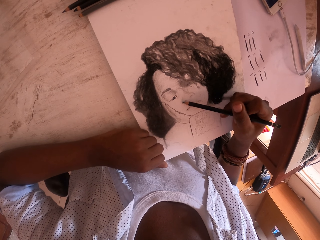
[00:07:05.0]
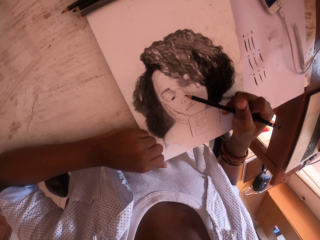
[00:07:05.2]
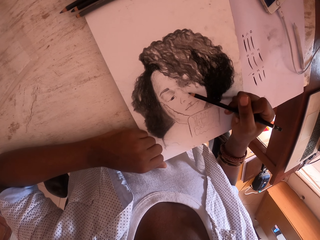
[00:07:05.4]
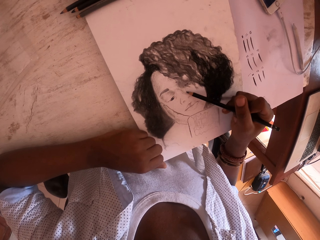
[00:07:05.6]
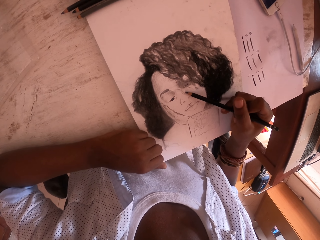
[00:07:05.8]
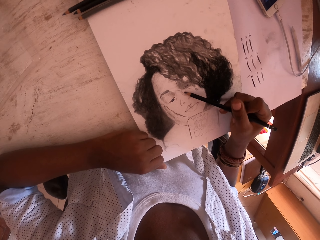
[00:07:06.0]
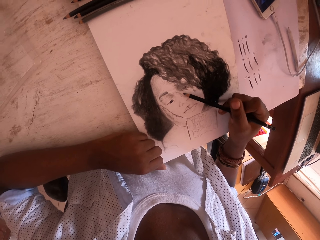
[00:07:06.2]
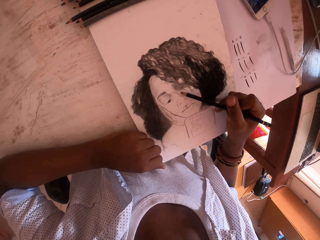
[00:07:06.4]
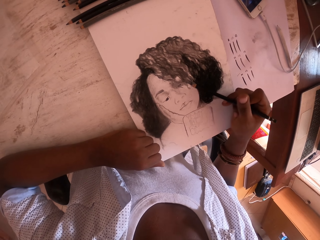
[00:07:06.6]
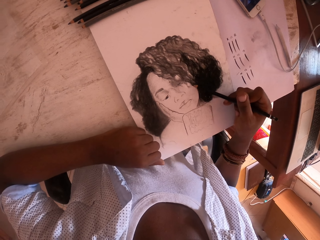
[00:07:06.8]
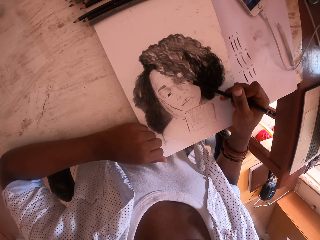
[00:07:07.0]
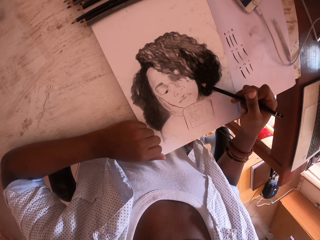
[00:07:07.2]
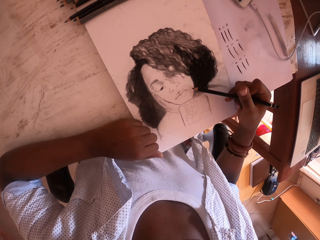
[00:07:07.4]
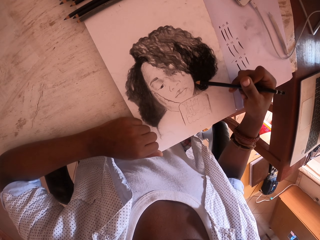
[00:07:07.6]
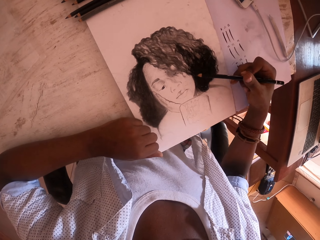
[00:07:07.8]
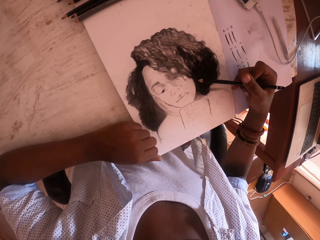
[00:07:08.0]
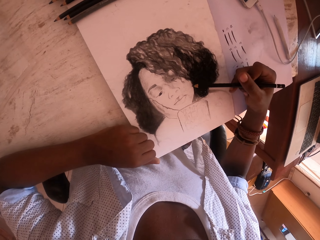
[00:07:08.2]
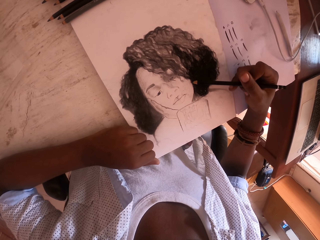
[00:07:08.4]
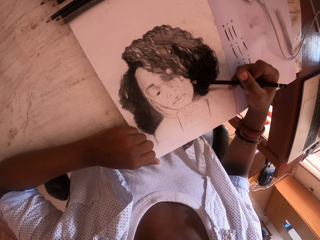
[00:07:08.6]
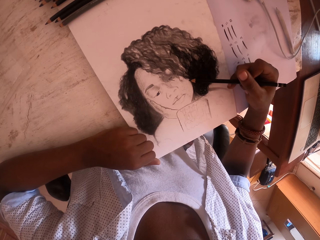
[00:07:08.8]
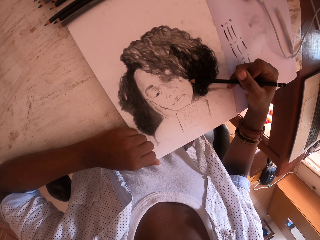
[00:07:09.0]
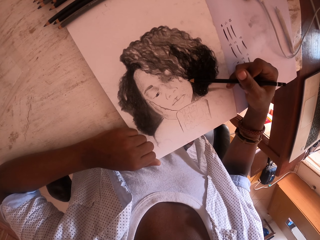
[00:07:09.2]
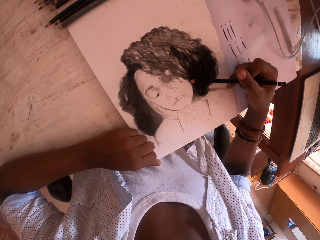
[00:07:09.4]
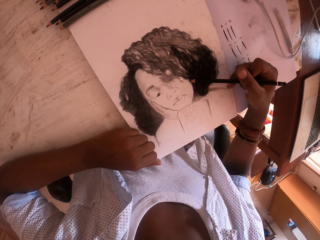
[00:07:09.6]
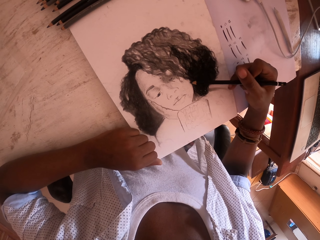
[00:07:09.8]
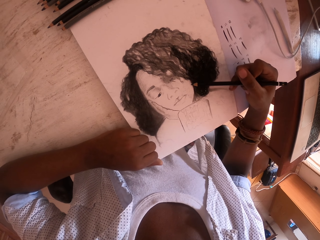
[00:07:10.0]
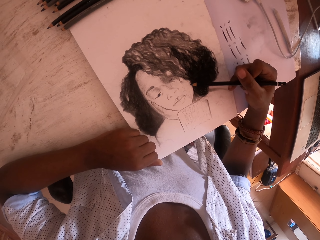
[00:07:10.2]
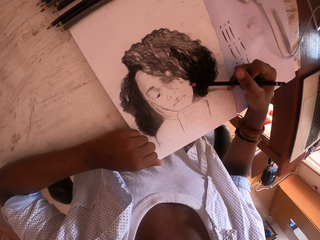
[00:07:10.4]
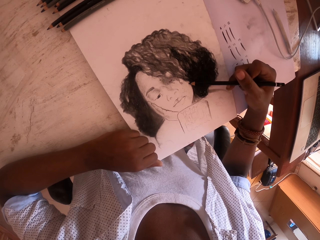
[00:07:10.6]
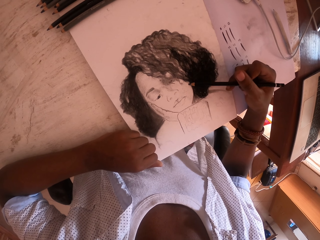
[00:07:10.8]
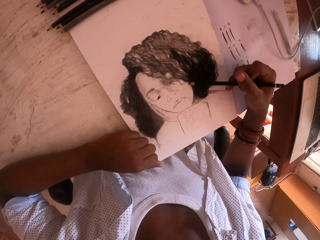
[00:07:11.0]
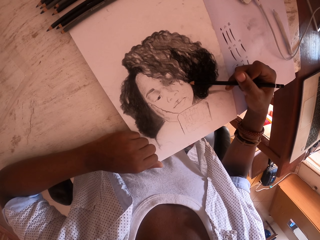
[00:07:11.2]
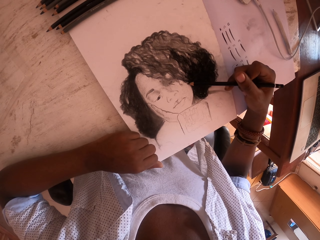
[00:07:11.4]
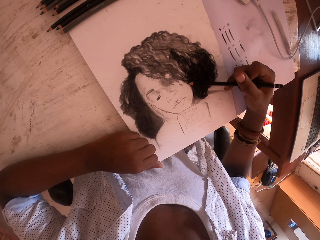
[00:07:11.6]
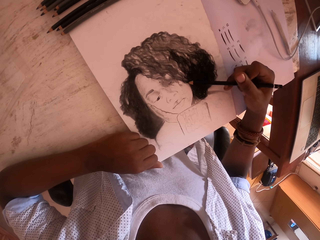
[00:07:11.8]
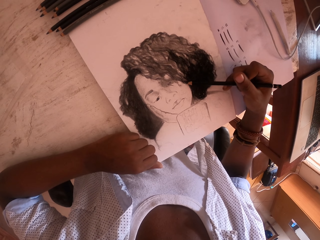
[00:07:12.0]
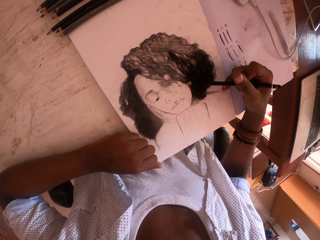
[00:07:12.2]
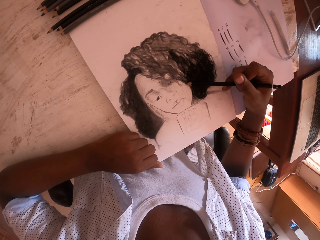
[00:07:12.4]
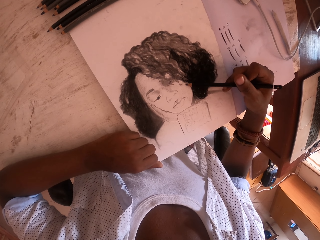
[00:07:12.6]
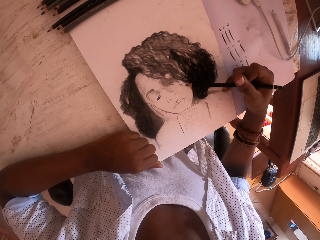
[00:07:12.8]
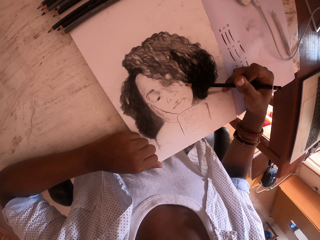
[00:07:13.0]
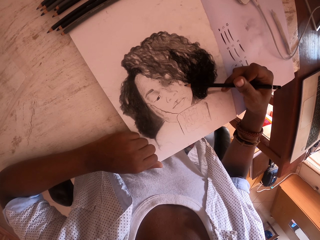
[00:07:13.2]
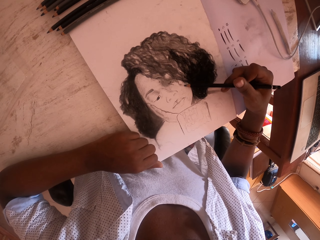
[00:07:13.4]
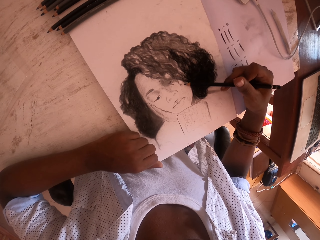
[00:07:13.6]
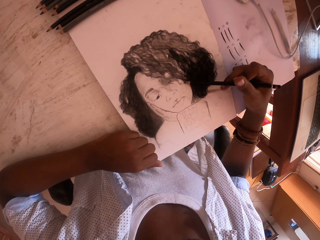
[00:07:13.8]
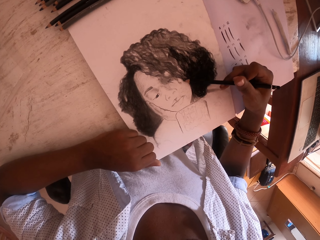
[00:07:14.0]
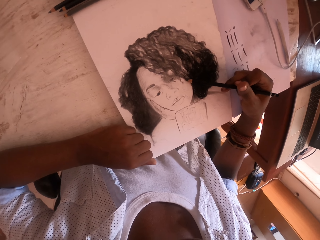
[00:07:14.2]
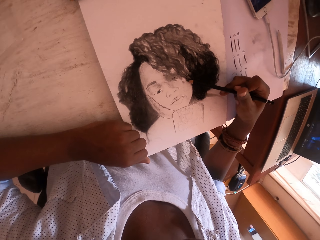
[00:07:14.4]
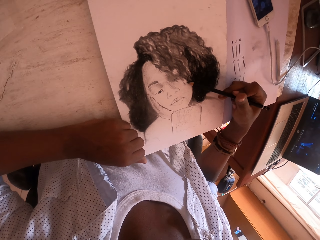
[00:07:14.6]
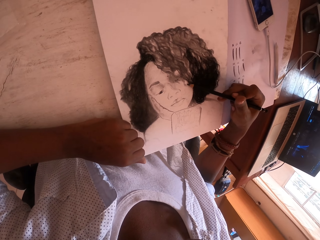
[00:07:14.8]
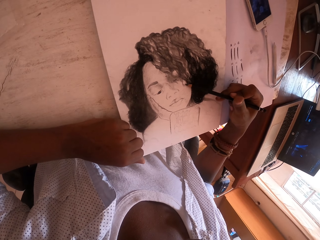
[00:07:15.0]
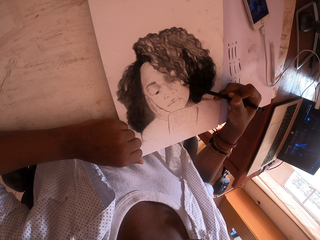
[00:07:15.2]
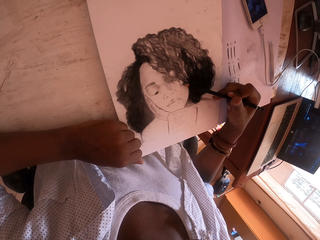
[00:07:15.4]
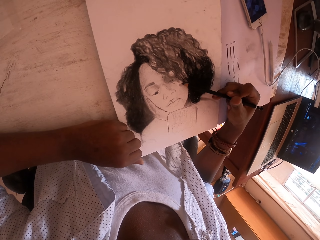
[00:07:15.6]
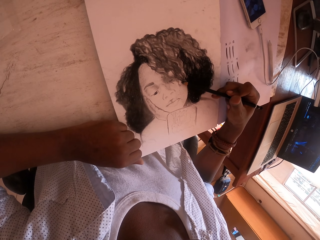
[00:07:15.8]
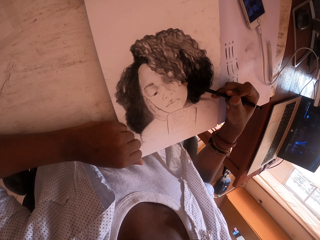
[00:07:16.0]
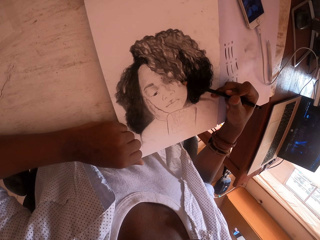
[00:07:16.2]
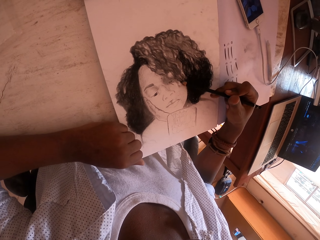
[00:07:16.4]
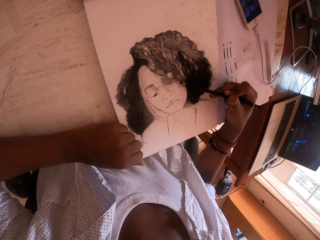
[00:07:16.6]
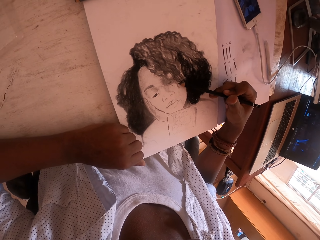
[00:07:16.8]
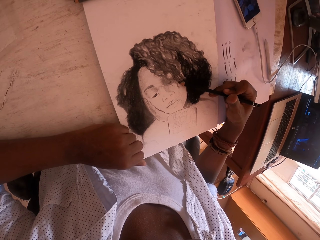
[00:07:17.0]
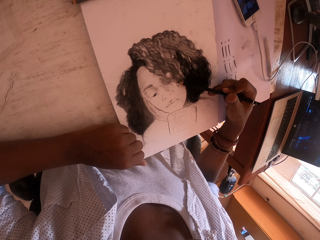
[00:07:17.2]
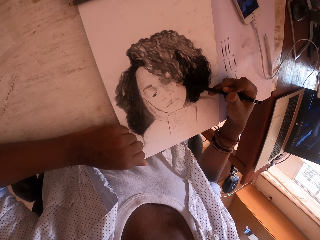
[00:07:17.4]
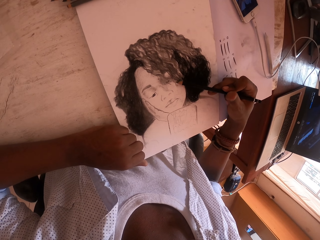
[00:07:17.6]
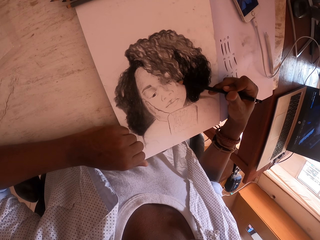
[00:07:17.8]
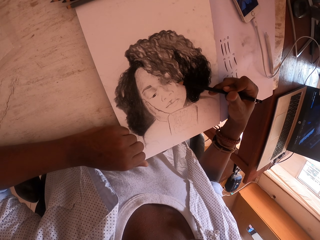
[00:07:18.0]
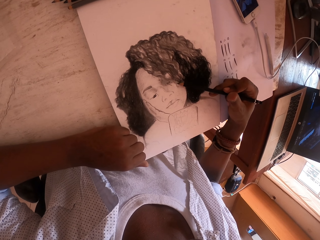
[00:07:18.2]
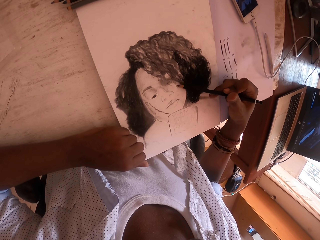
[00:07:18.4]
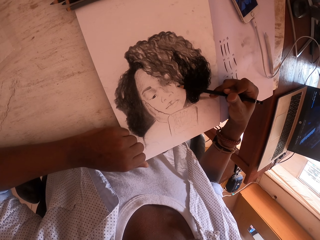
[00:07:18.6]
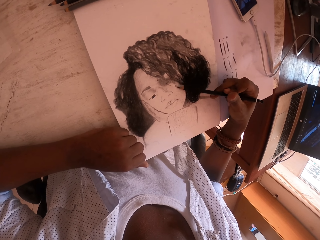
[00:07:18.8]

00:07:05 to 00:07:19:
The camera wearer moves his right hand. He puts his right hand on a drawing paper. He shades the drawing paper with an artist pencil. He looks around.

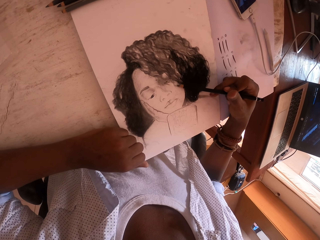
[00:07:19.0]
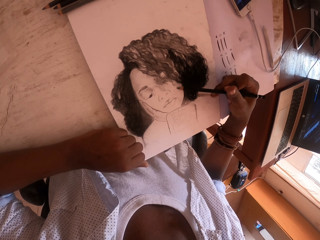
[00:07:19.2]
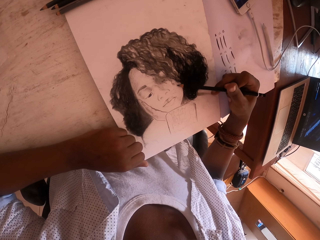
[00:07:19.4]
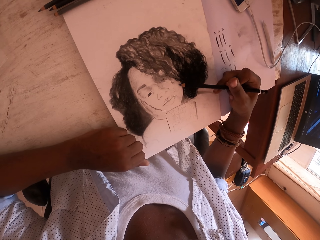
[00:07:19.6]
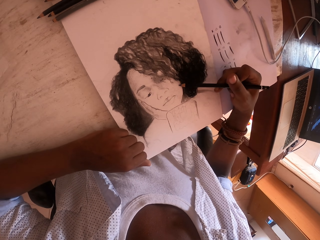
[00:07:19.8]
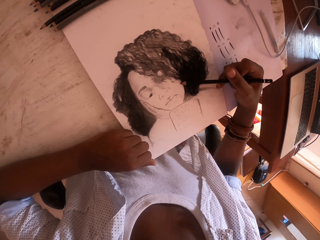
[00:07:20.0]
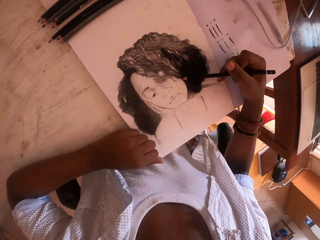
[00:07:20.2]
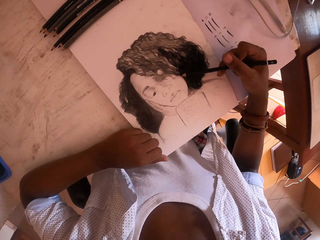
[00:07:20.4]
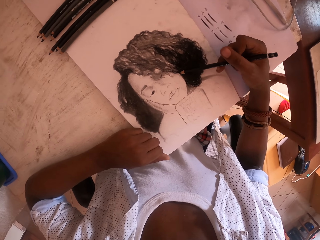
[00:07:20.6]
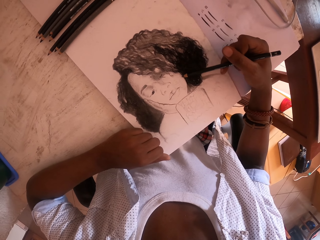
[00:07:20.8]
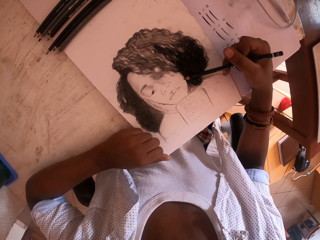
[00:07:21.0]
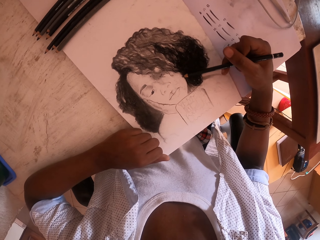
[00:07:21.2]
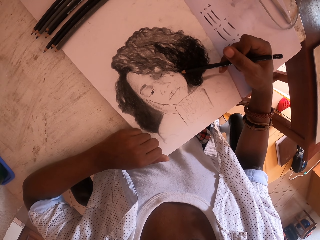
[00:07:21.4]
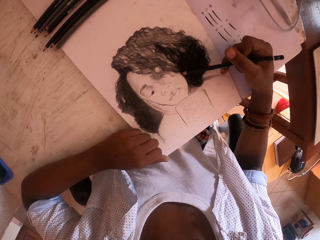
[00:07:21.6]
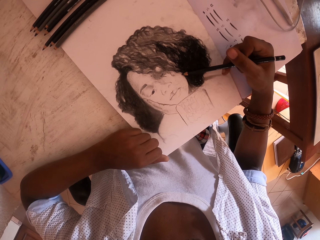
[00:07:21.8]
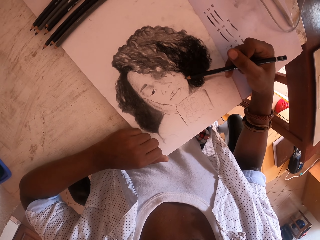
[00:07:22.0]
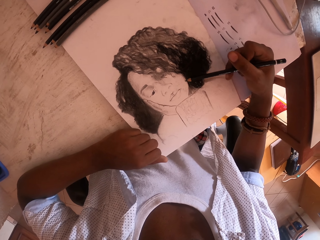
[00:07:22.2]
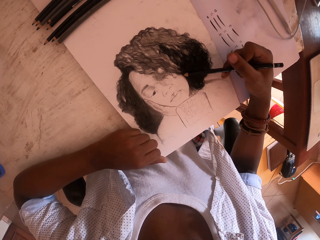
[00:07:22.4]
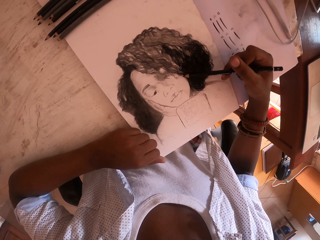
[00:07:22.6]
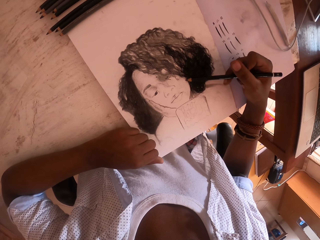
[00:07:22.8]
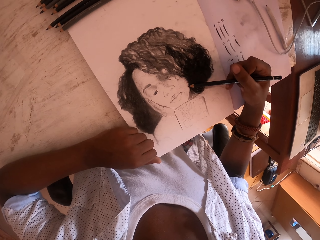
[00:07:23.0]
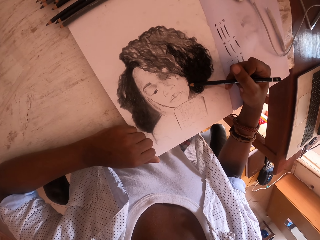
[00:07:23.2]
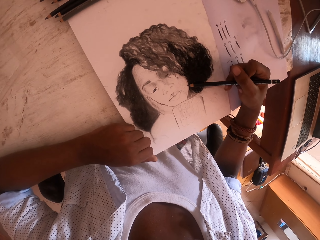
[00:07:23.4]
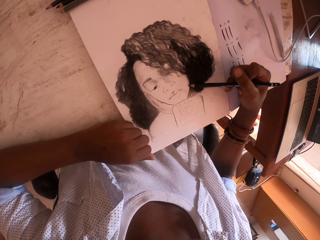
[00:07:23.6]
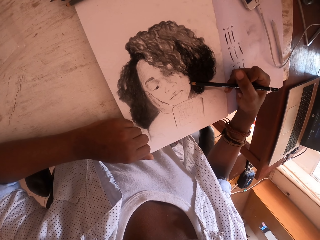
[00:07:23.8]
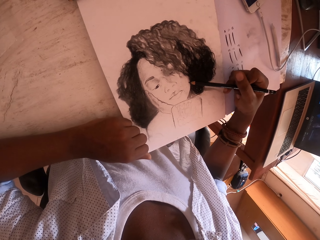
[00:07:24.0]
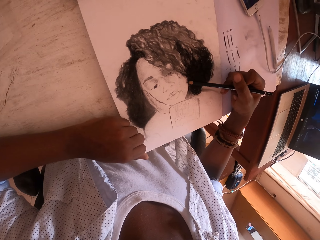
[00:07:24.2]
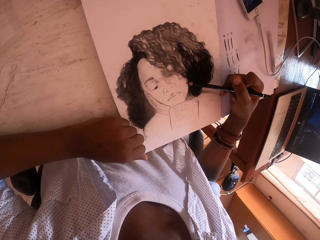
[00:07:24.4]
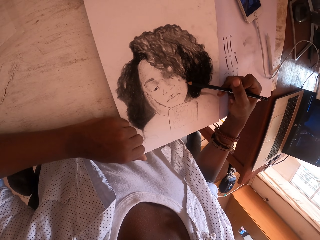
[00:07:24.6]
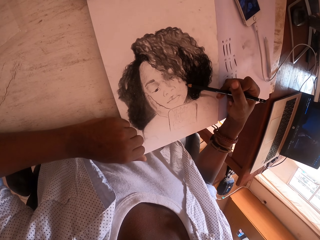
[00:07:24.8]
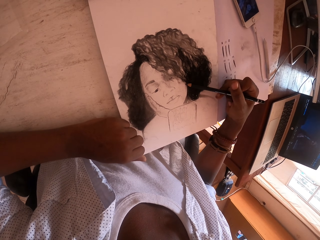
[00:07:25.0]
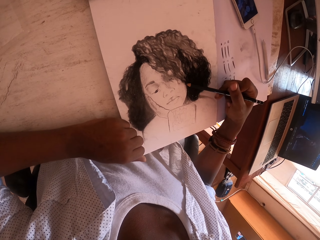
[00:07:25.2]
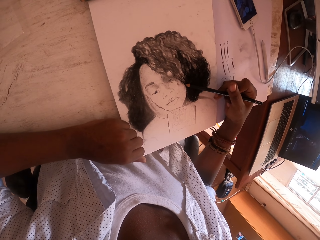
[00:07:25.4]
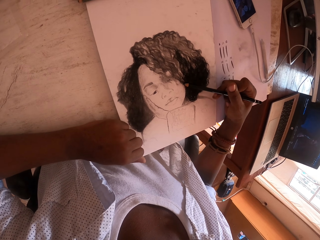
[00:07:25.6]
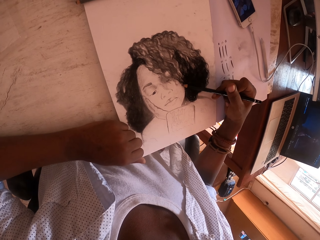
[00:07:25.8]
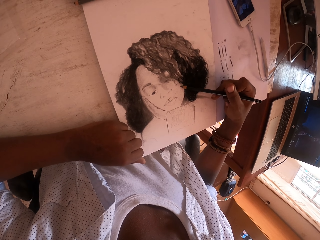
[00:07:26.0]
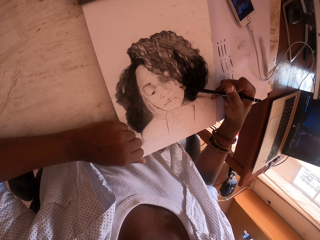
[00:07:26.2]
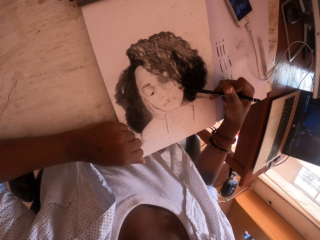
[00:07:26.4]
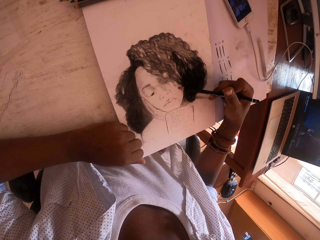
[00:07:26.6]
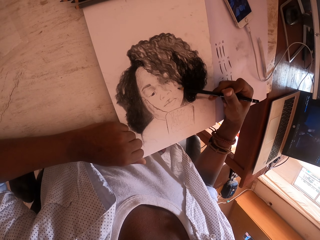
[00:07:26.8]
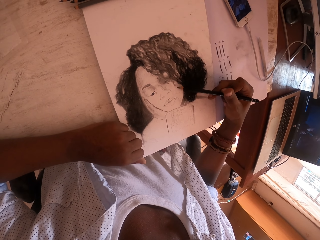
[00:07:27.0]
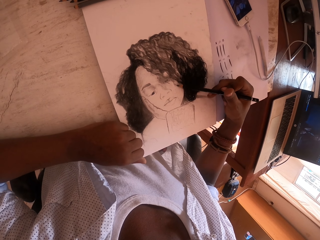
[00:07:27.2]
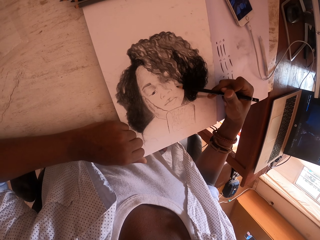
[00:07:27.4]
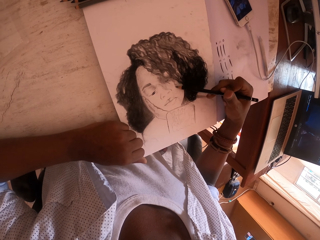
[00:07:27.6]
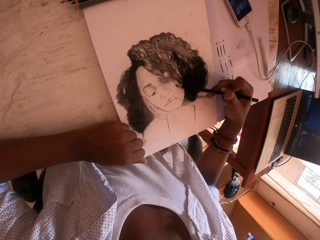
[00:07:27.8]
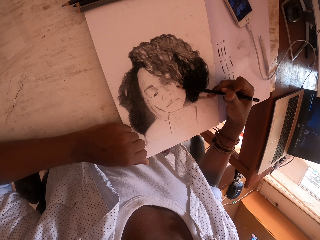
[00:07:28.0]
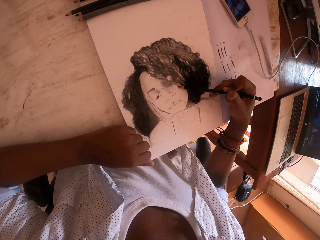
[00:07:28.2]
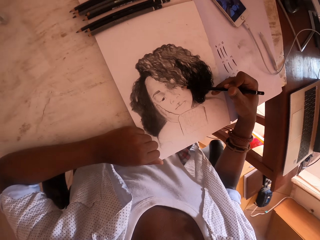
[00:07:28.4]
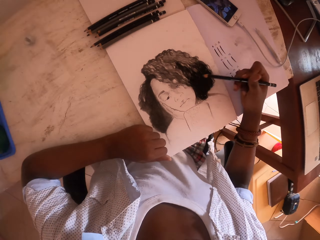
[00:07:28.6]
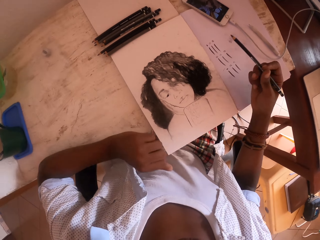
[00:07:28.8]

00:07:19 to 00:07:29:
The camera wearer looks around.
